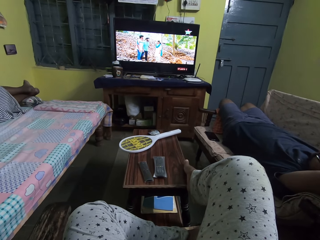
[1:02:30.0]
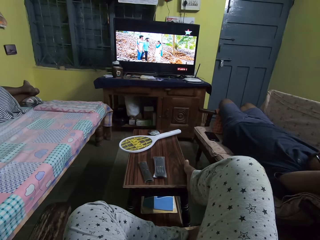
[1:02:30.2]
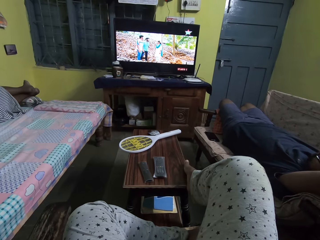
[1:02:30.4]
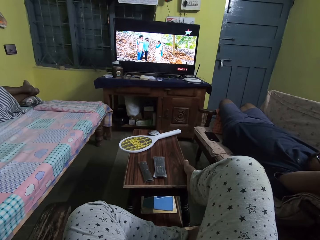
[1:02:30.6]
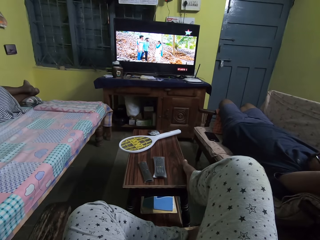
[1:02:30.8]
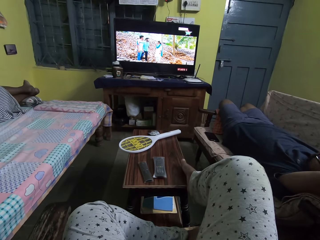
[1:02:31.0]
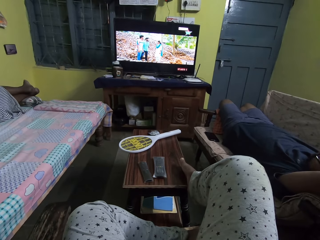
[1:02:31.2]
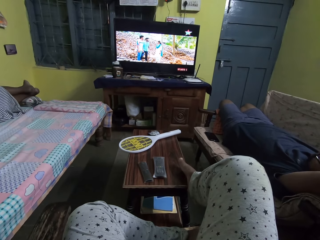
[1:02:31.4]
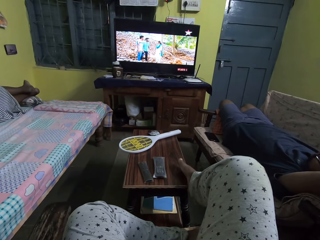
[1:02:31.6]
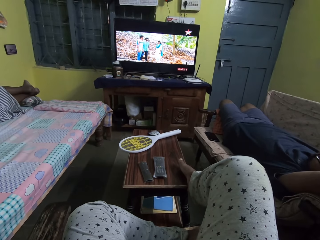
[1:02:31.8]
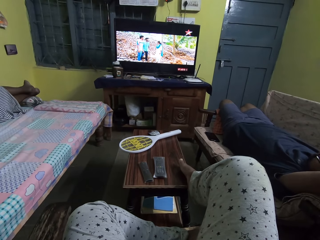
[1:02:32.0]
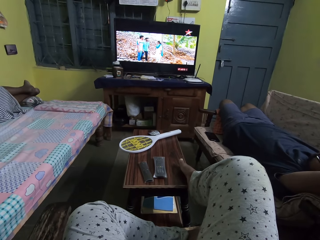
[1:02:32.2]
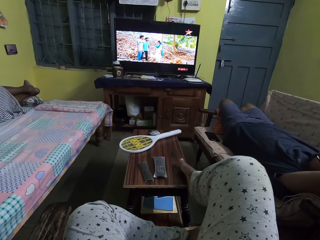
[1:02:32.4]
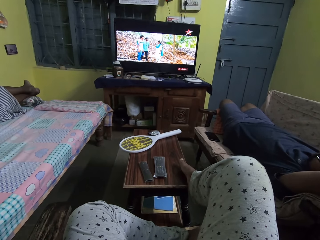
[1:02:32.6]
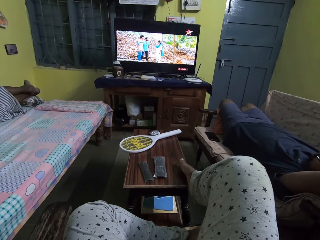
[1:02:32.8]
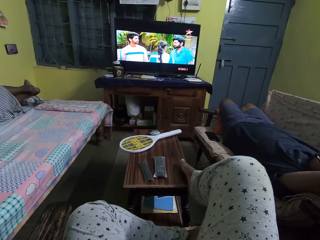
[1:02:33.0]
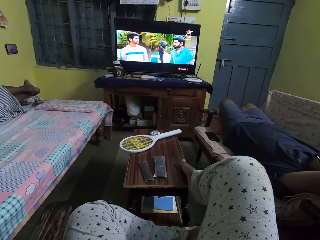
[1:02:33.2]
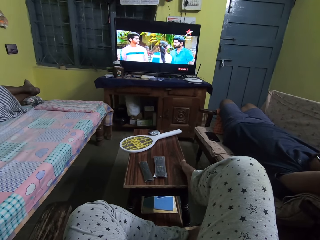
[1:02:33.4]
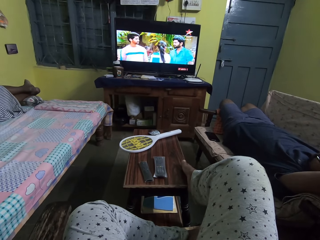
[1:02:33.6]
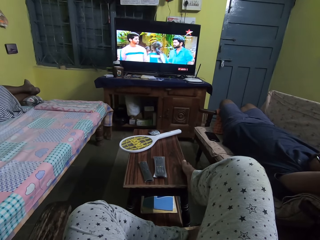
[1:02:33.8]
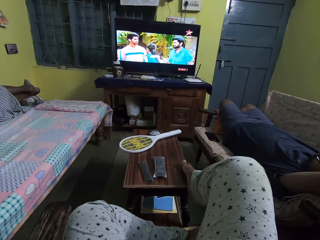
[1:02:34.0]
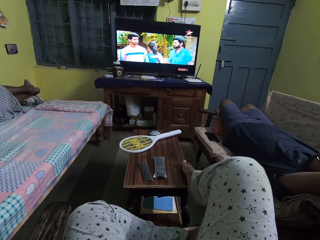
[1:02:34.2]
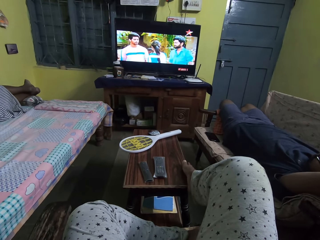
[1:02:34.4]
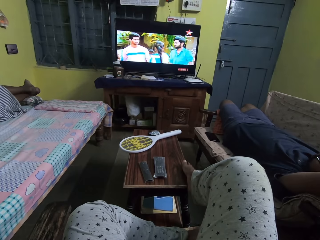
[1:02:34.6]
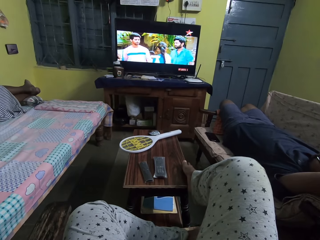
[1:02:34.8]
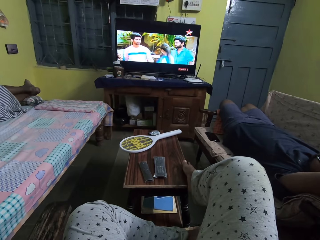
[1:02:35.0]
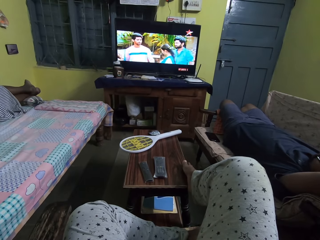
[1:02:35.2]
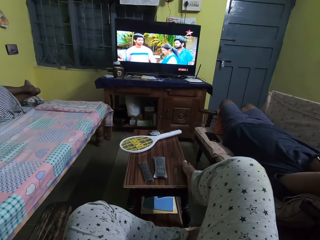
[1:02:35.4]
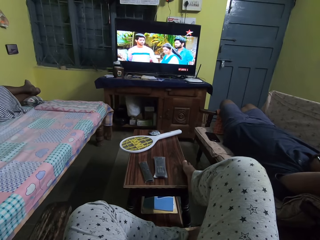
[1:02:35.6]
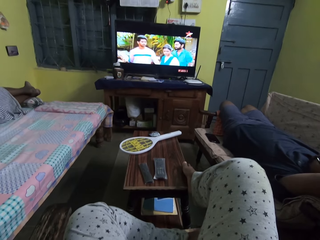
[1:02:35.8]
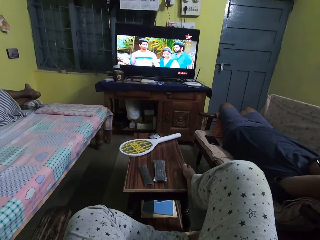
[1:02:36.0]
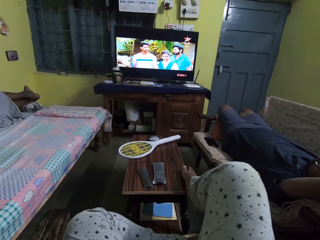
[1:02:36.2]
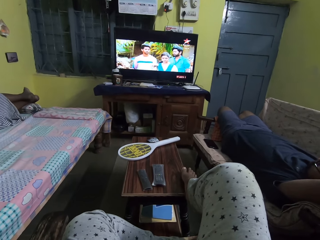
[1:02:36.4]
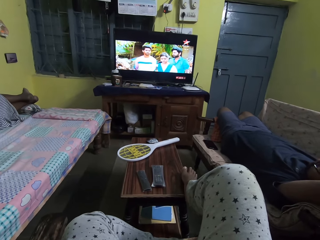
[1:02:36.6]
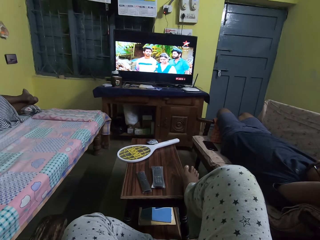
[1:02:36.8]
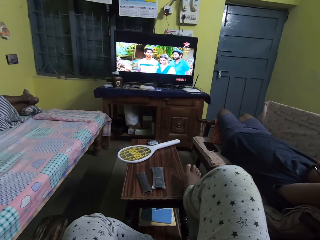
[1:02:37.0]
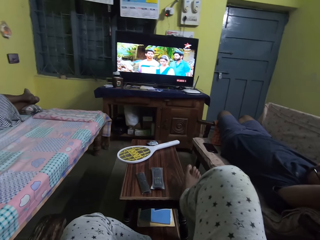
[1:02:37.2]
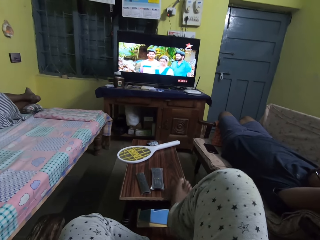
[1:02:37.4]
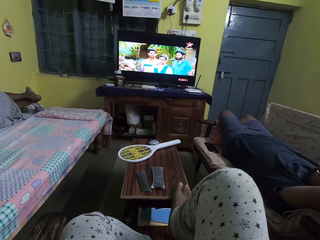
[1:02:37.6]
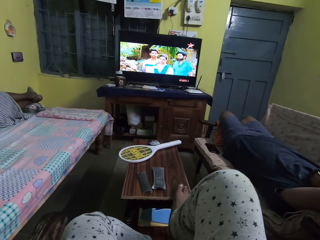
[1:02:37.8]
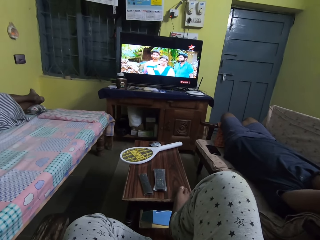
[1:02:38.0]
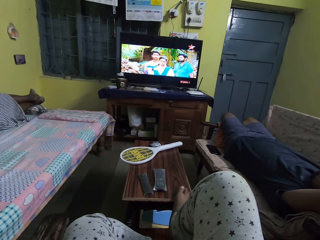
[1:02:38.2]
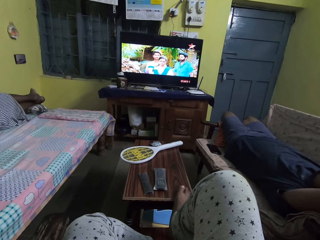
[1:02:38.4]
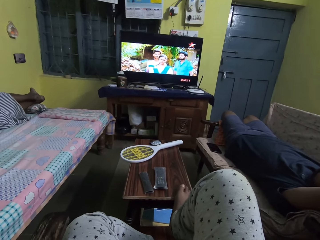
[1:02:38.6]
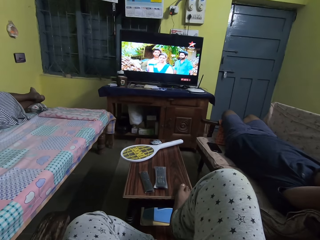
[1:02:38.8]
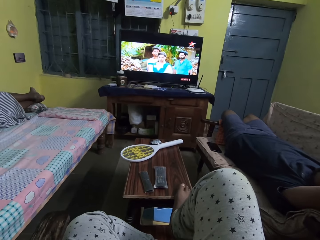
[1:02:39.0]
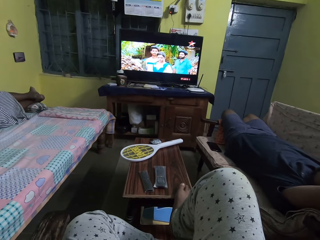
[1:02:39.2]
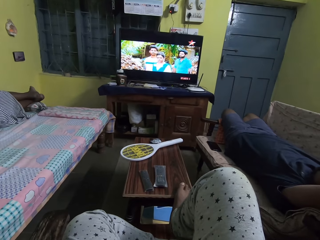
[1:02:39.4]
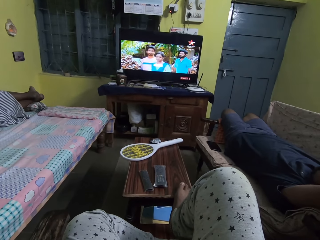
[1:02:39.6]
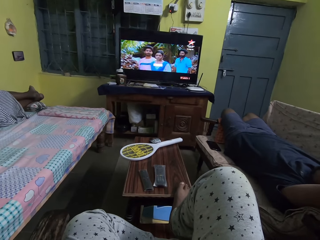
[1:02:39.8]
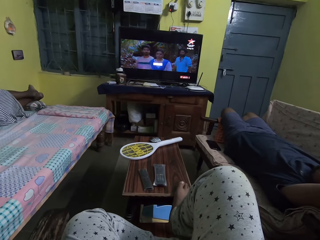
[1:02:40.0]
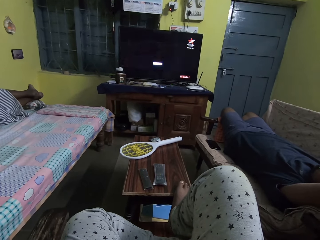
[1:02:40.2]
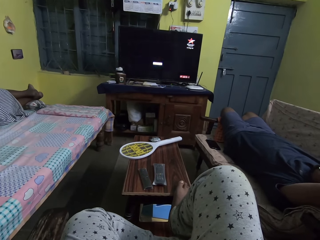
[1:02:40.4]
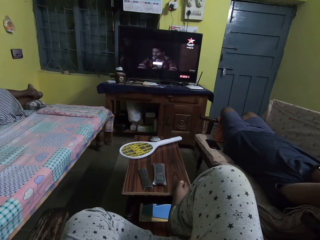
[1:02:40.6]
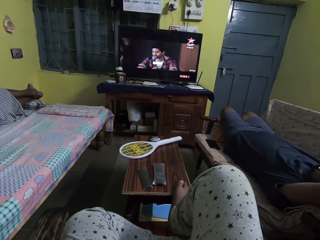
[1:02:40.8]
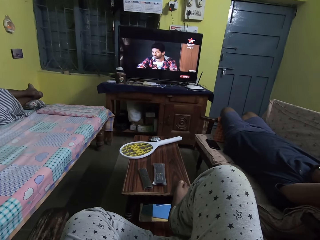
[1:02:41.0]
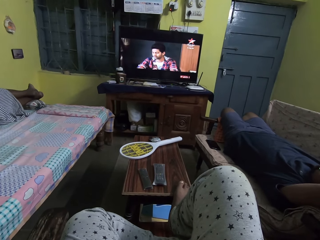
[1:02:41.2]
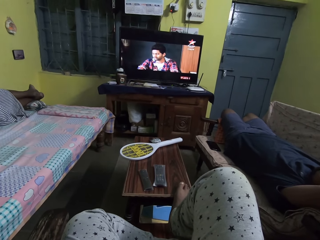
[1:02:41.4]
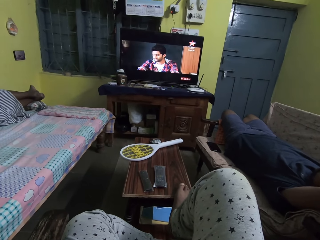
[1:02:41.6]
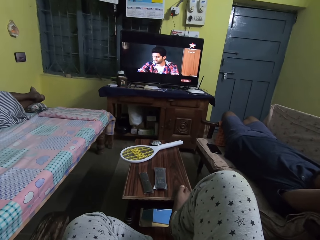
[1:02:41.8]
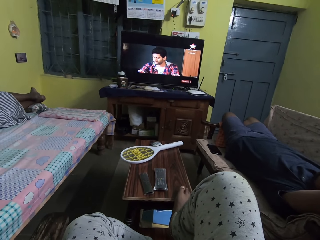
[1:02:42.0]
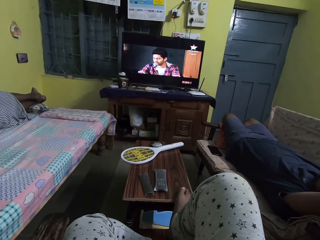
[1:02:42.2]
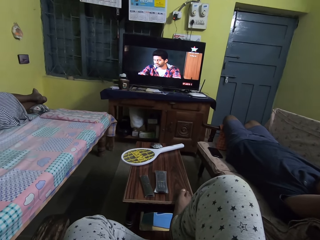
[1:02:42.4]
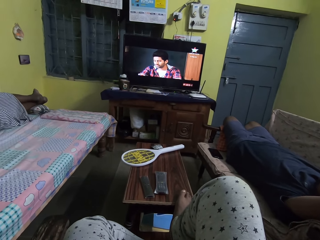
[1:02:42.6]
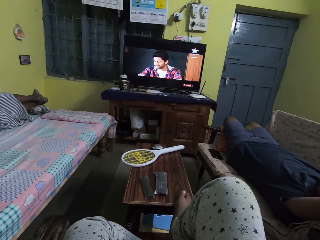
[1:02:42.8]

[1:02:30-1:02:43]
The camera wearer moves a leg. She lifts the leg. She adjusts her right leg on the table in the room.

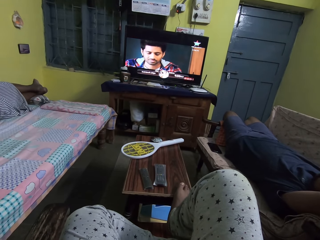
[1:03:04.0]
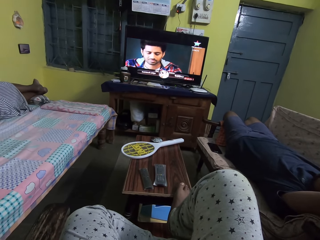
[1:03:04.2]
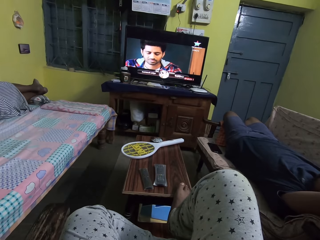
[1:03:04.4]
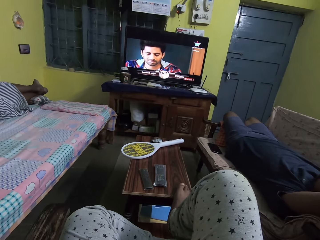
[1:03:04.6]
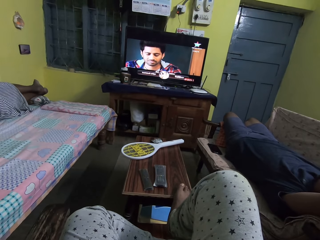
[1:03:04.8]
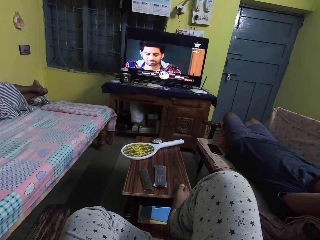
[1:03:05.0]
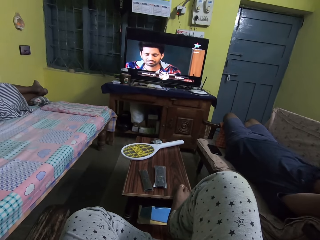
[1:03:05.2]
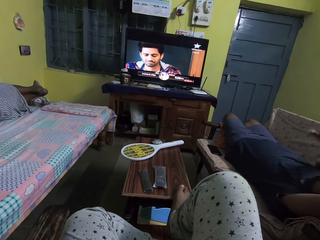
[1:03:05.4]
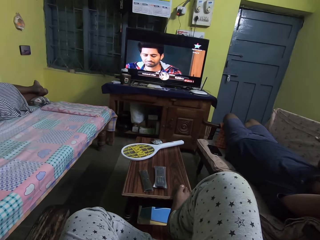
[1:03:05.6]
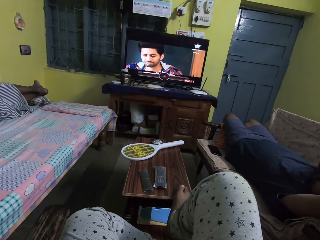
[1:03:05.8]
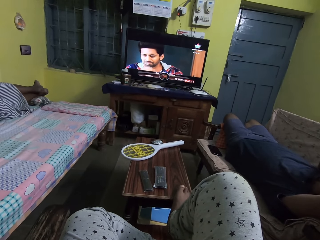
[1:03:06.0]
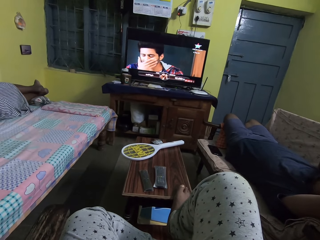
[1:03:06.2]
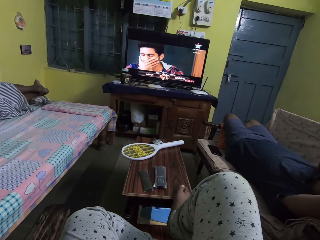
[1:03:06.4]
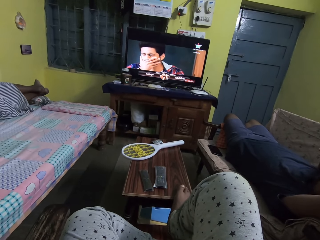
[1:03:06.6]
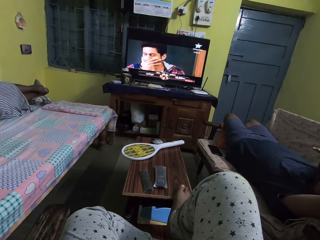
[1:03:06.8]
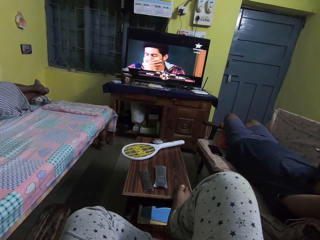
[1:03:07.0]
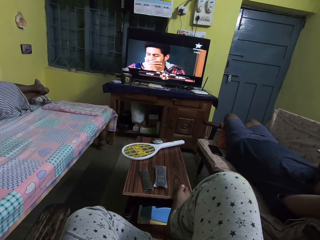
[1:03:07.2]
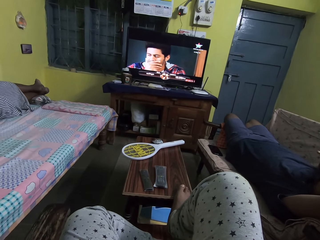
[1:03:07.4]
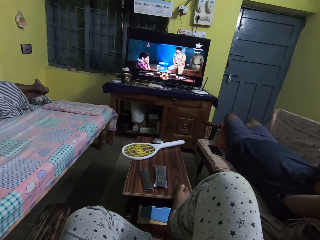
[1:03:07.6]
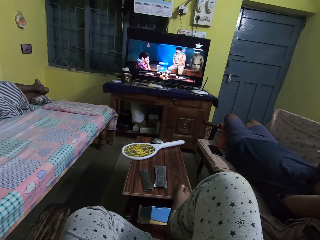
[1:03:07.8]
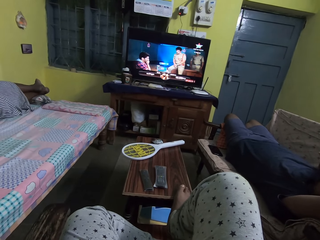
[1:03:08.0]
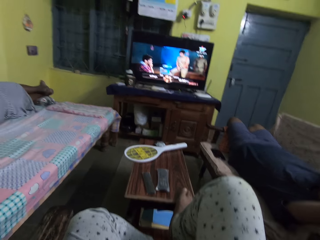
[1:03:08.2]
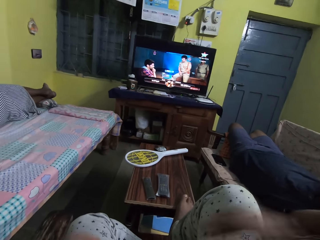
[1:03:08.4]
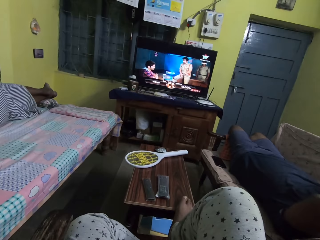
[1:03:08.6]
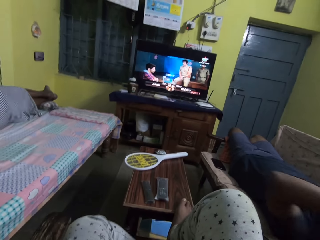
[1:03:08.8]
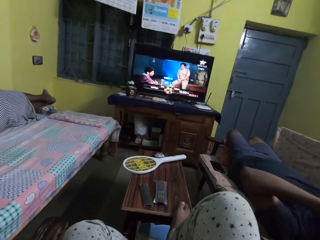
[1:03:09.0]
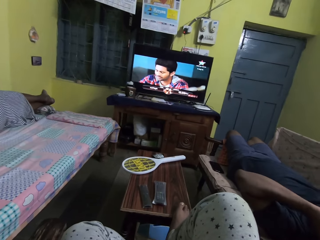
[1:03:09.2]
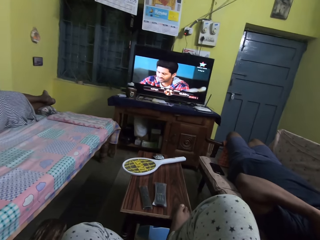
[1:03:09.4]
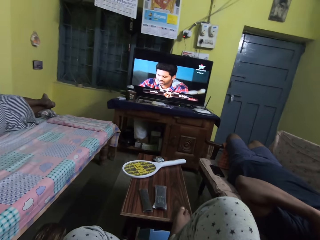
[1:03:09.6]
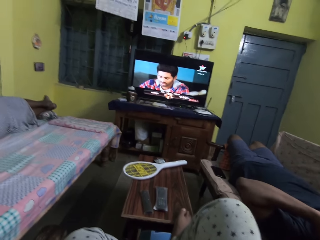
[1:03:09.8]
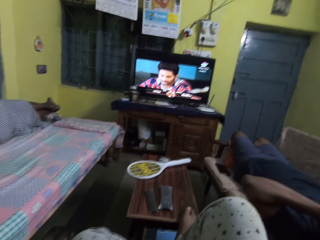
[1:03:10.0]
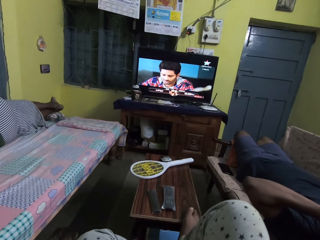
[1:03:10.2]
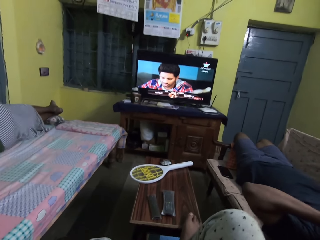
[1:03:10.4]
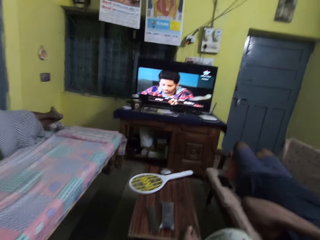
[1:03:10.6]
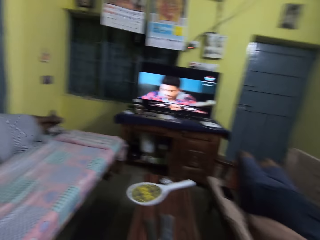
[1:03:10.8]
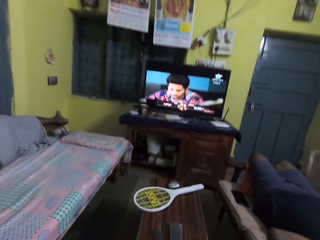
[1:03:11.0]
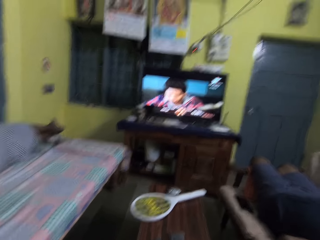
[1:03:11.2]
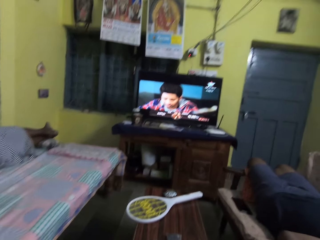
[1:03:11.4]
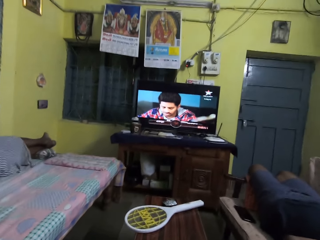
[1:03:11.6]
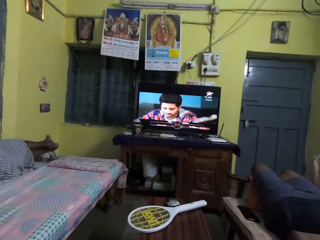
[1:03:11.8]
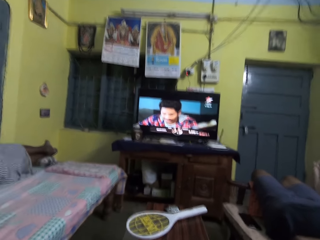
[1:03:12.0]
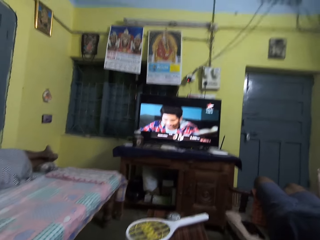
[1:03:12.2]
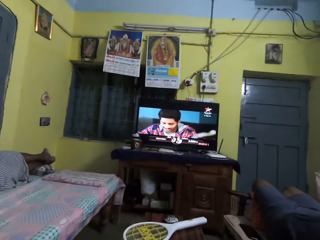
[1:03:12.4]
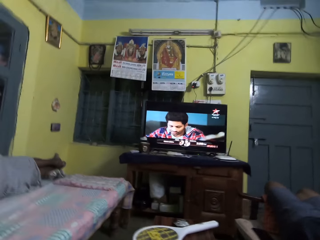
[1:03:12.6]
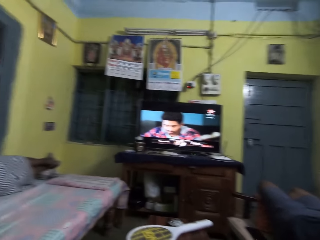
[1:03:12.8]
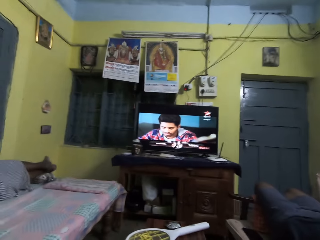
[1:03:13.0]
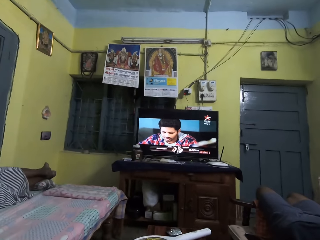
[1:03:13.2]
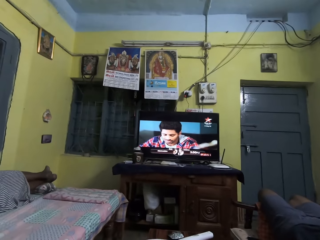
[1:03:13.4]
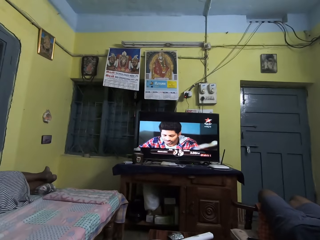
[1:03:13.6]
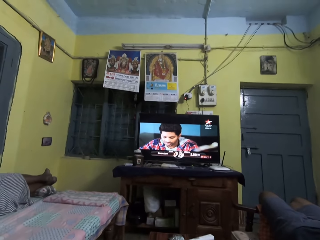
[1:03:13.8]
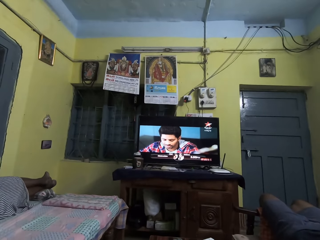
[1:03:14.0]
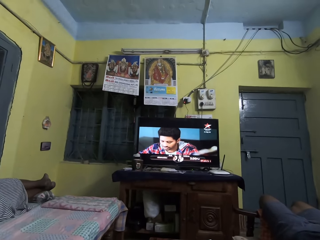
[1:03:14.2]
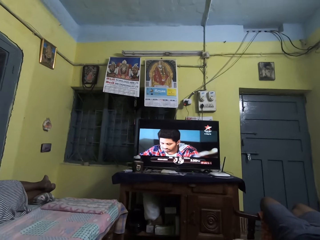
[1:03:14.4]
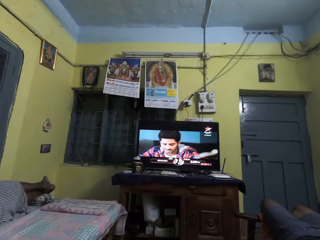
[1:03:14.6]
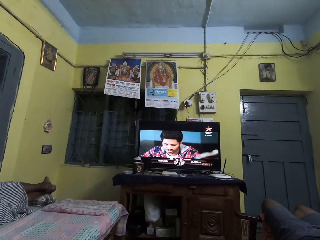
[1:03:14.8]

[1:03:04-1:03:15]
A man moves a hand. The camera wearer adjusts the camera on her head with both hands. She lifts hands. The man moves his left arm around.
